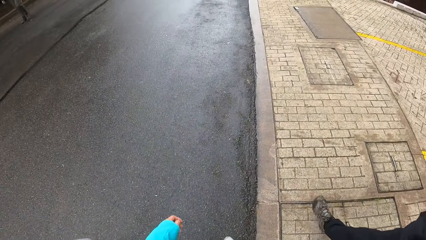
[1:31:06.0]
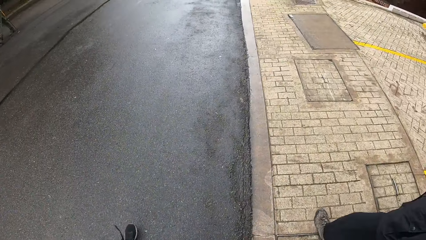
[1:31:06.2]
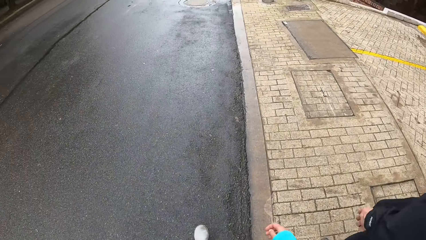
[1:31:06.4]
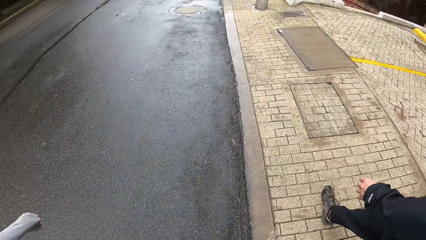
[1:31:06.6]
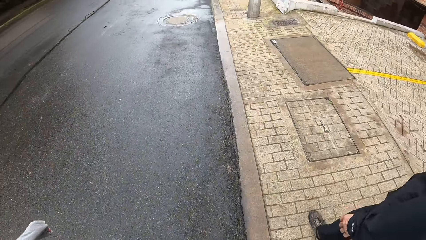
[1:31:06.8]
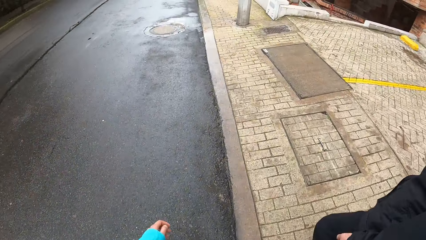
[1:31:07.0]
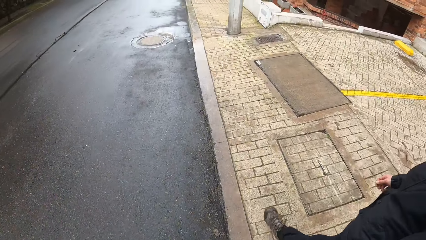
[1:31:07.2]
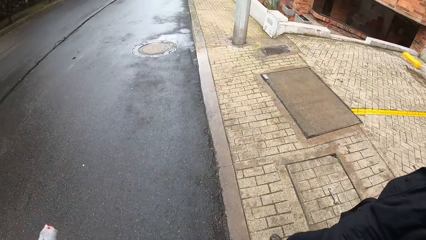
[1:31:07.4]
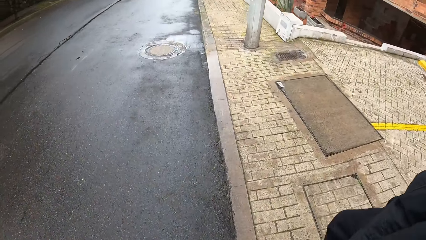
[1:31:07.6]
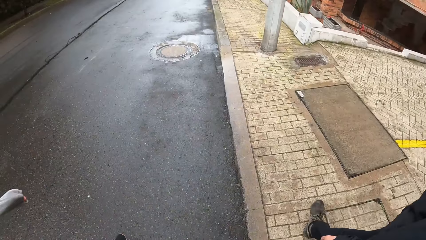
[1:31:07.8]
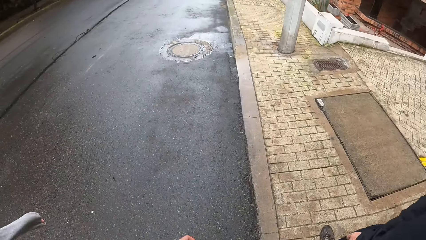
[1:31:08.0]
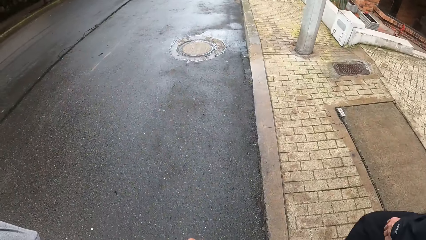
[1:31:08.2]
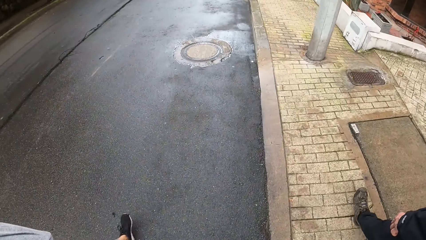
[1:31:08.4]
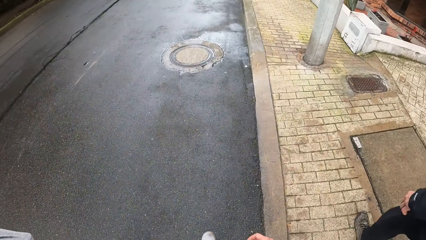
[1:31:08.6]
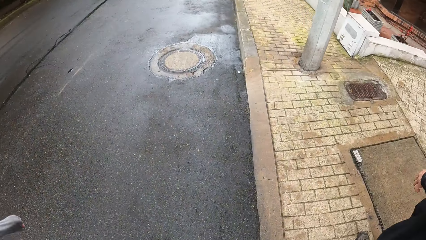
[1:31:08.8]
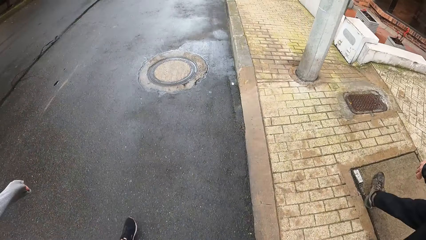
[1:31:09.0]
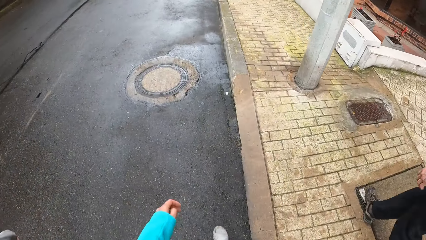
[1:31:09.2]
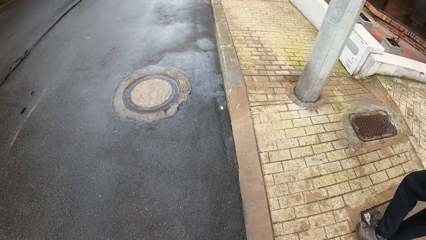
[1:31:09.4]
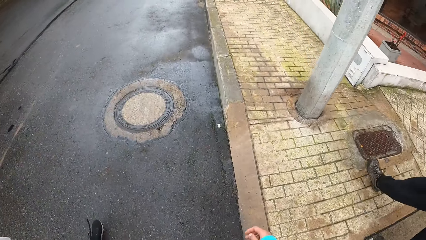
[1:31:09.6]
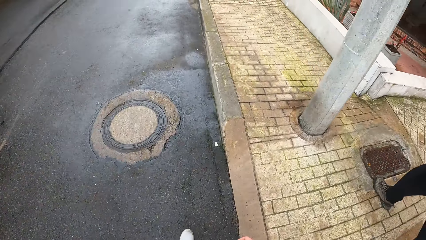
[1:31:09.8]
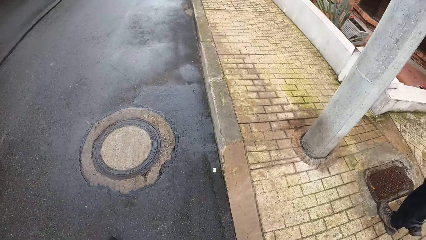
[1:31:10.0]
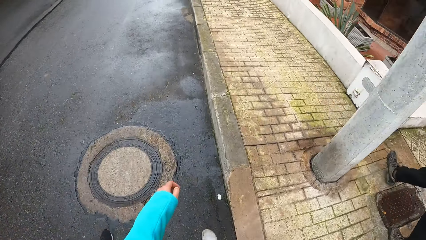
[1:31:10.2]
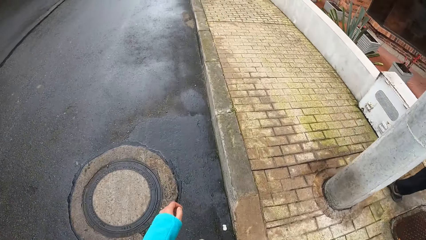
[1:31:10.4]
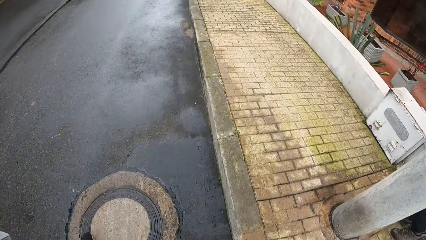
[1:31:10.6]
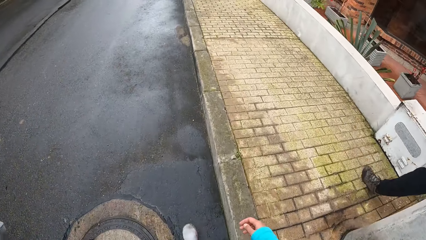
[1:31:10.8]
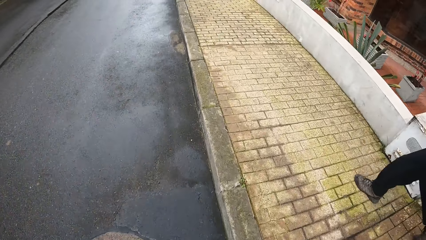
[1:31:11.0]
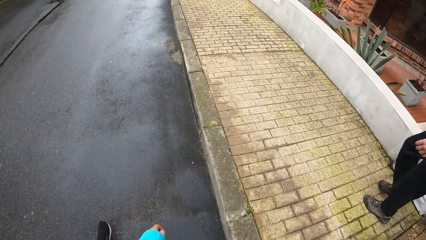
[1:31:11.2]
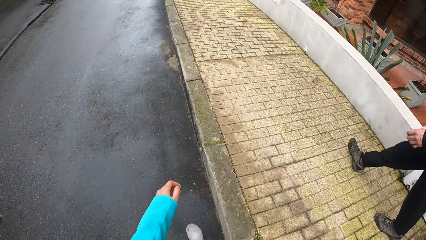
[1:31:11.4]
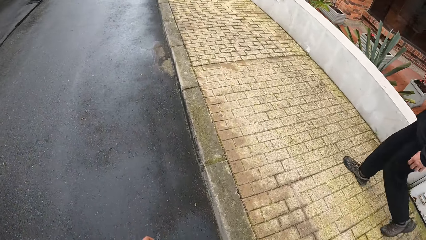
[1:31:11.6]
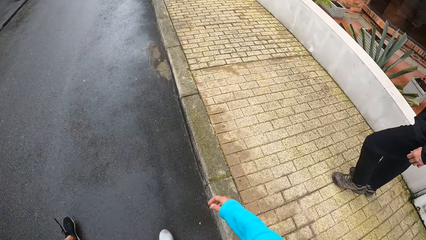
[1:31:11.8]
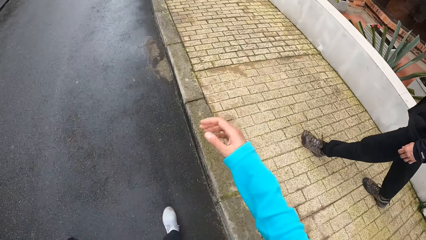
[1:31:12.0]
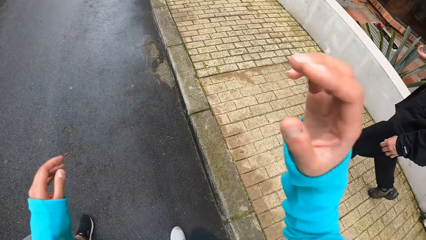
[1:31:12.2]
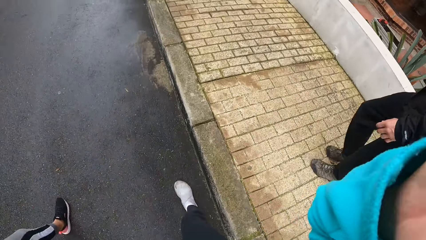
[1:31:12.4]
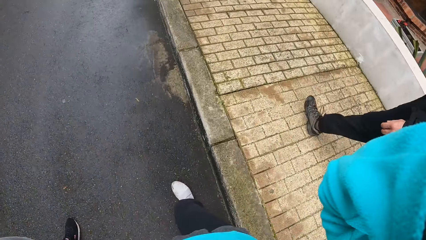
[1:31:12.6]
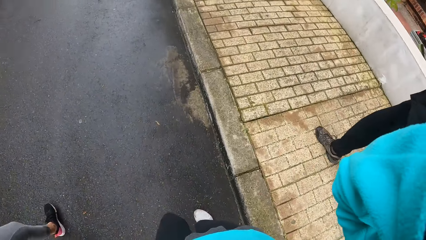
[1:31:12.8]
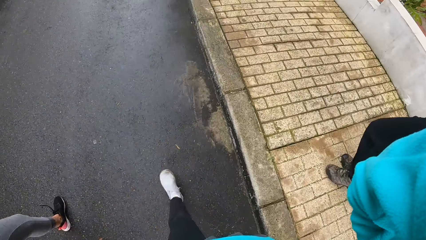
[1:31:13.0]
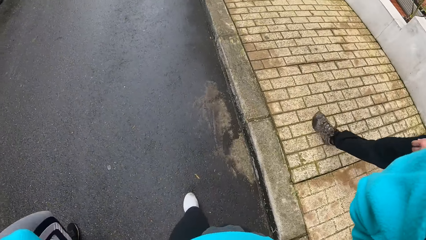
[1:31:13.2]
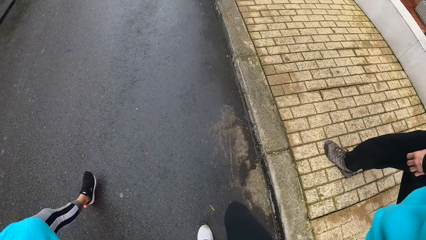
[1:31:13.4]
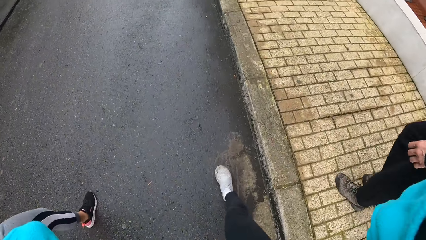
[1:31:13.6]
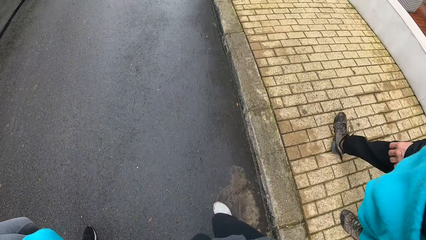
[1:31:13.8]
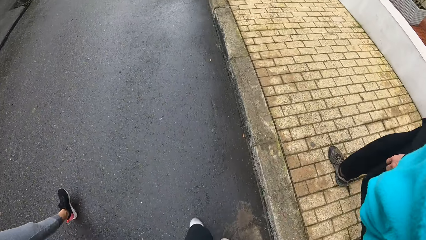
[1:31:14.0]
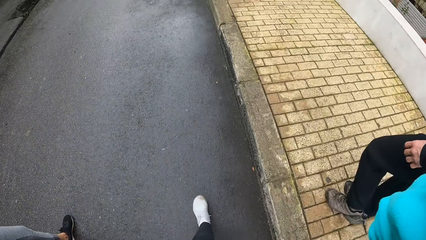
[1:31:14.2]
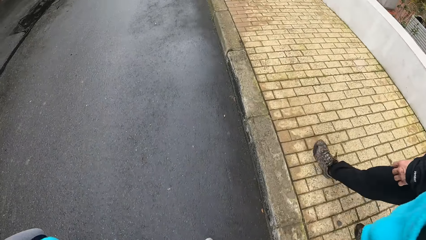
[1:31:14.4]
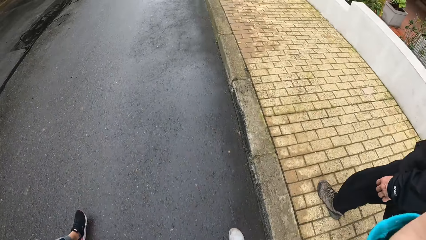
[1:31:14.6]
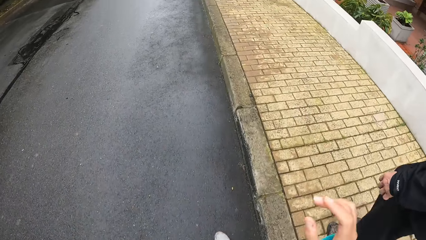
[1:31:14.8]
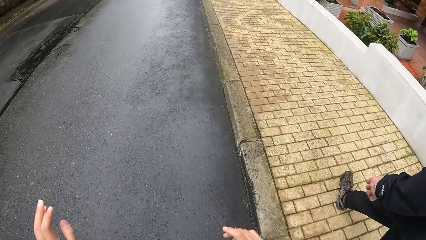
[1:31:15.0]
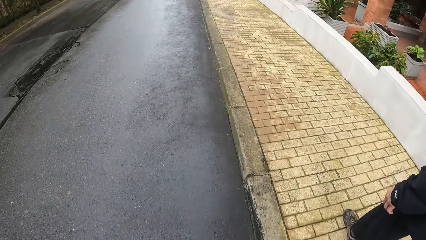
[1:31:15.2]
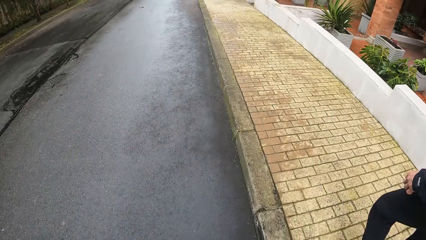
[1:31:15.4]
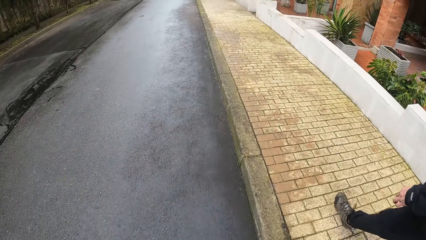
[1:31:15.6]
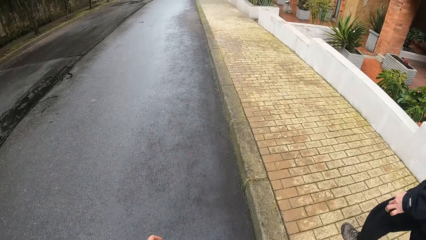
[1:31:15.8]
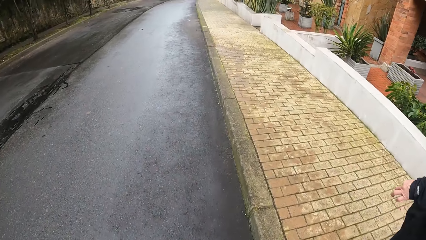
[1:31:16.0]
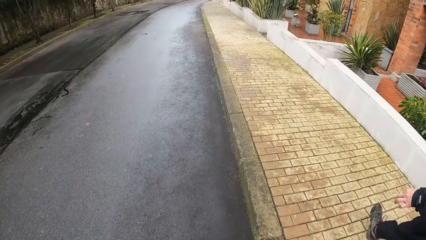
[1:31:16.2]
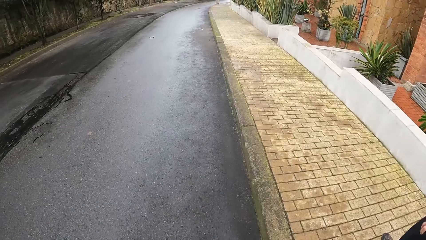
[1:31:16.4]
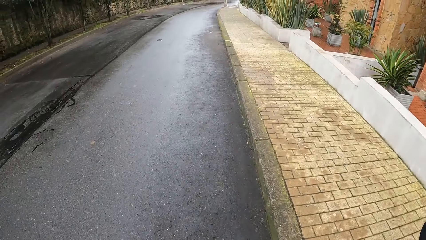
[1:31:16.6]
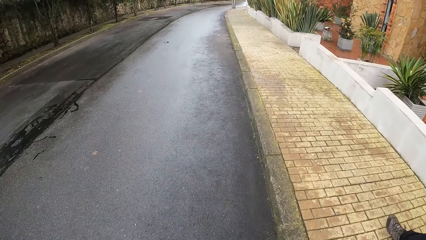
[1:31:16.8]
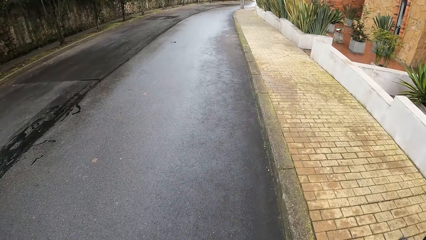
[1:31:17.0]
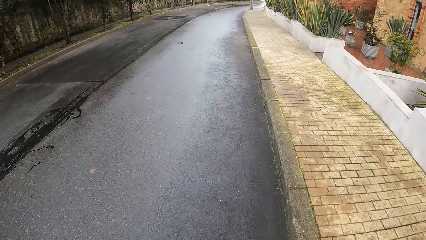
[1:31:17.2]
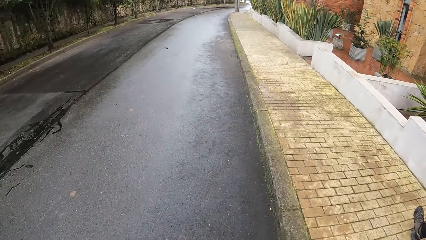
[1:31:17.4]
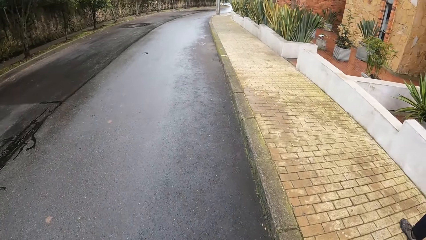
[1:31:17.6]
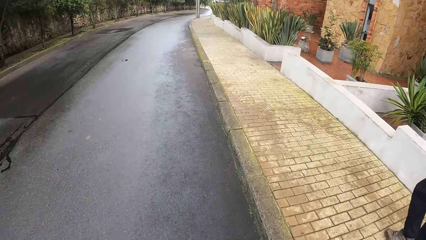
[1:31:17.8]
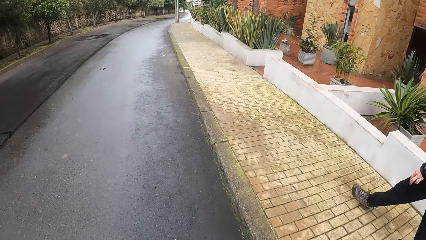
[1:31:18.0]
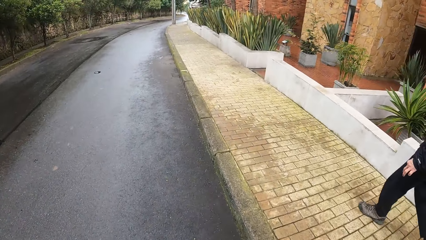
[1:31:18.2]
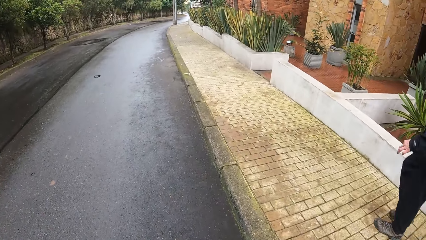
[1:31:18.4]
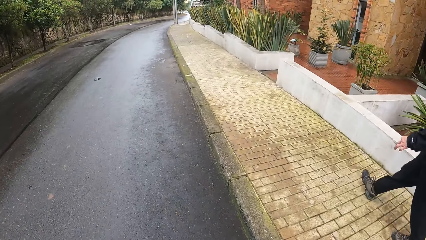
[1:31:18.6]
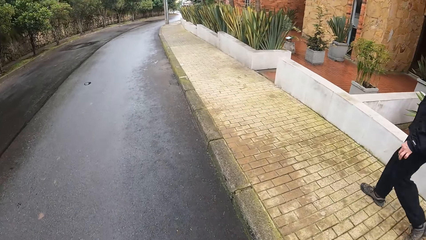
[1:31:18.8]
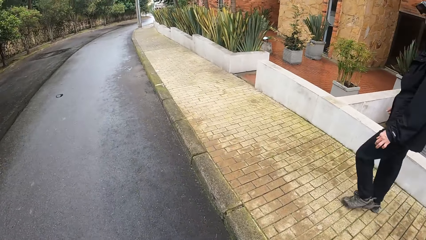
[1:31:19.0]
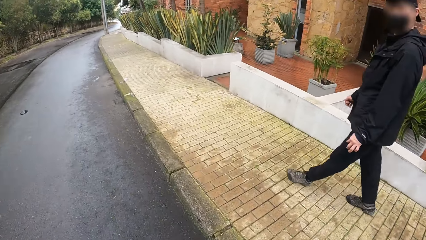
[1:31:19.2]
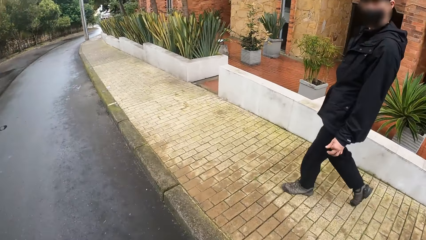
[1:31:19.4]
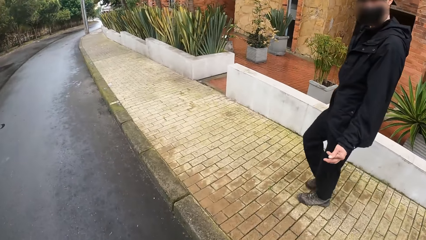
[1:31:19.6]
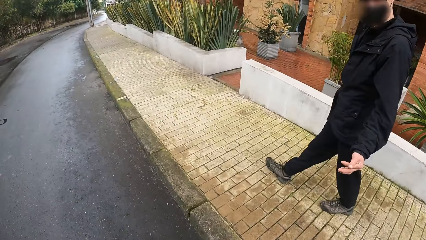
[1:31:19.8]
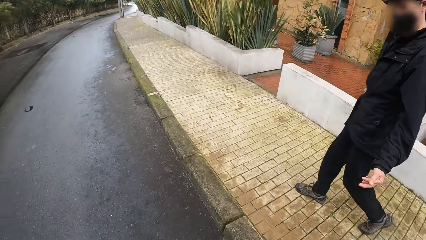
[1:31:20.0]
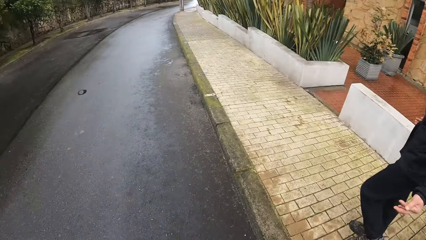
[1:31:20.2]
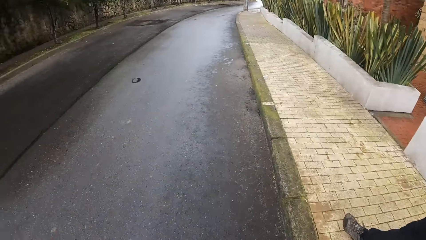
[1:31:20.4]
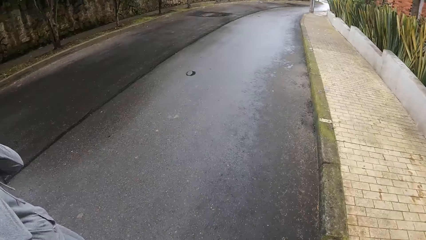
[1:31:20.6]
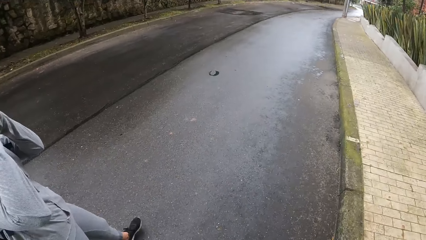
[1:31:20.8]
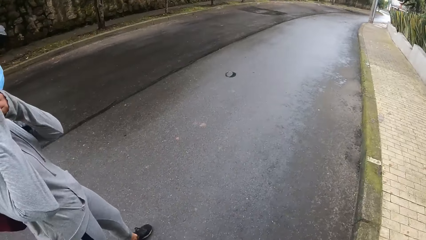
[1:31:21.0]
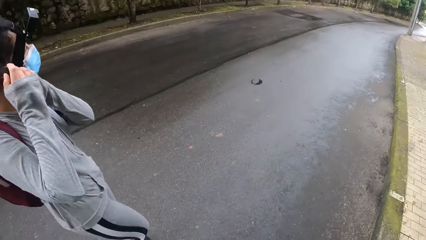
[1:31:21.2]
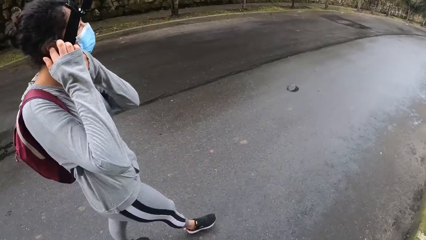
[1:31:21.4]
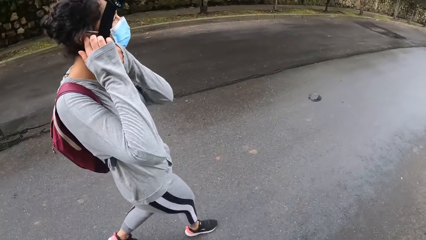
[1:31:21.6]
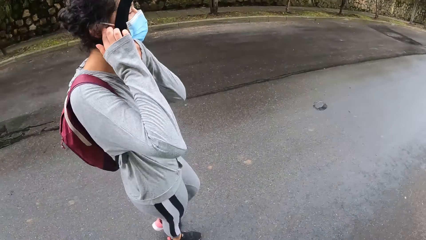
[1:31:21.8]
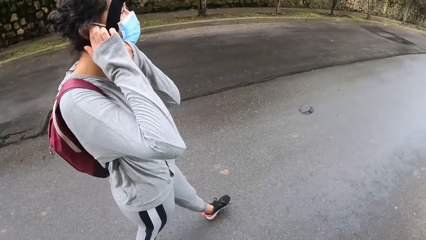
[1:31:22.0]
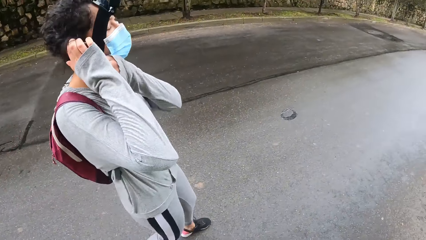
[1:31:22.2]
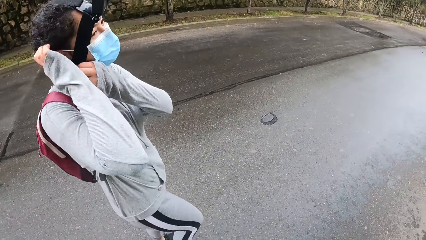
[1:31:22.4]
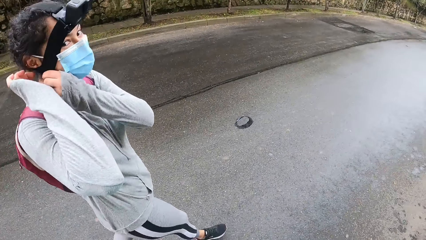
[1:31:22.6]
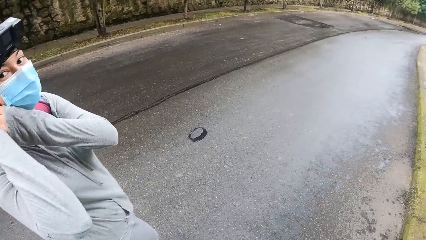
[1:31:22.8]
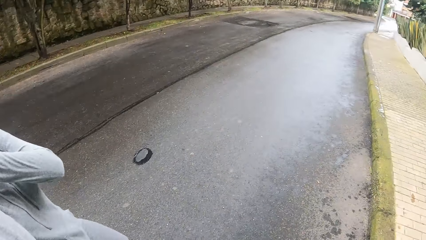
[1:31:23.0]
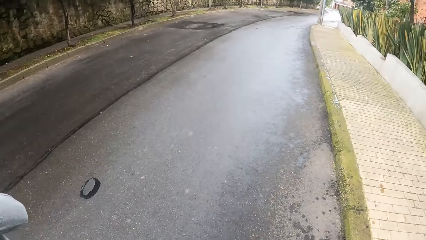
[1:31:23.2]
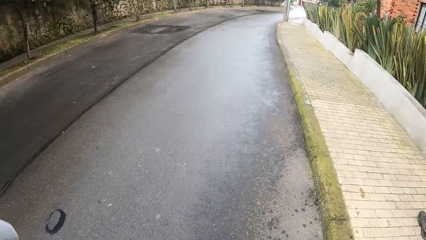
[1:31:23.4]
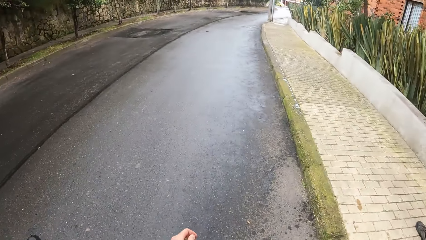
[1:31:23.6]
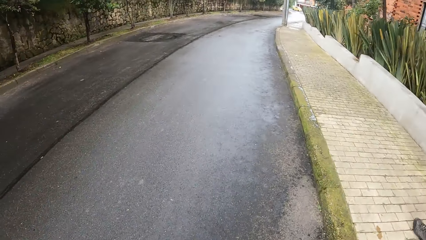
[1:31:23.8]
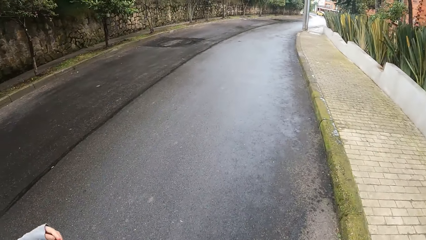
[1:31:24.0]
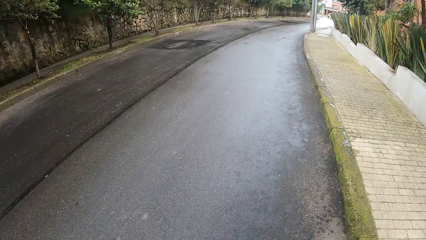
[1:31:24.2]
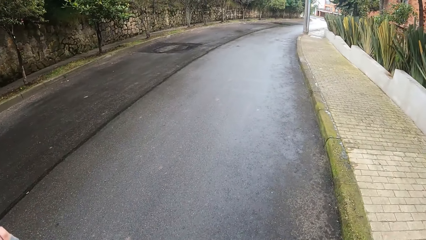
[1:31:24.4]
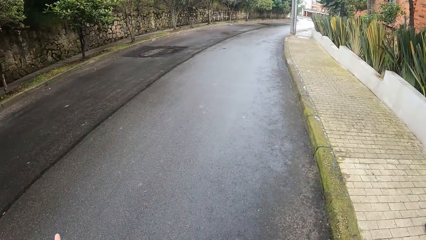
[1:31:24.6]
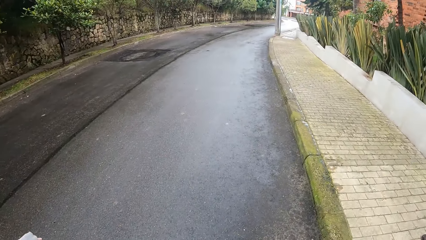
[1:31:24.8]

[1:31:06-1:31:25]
The camera wearer adjusts the camera. She raises her right hand towards her head. She moves around. A man looks at the camera wearer. A woman adjusts a facemask on her face with her right hand. The camera wearer walks around.
